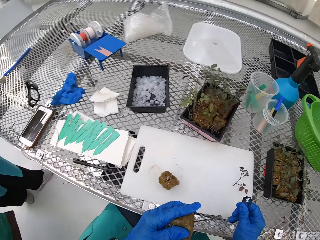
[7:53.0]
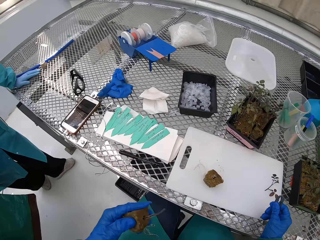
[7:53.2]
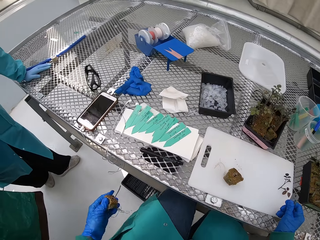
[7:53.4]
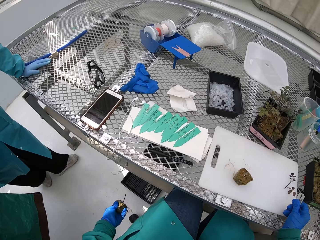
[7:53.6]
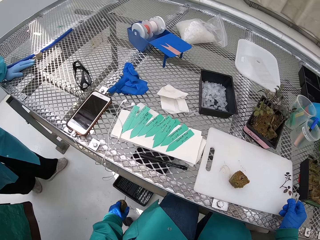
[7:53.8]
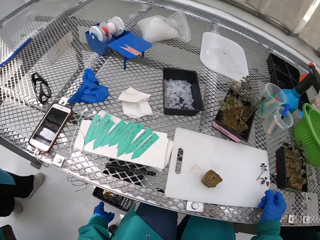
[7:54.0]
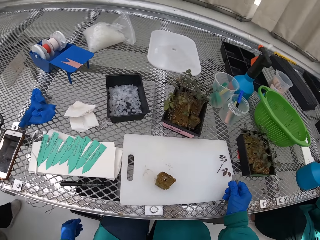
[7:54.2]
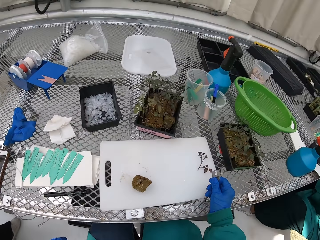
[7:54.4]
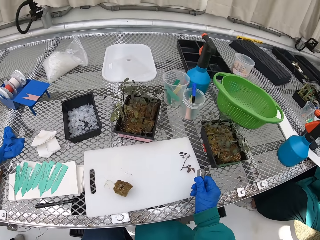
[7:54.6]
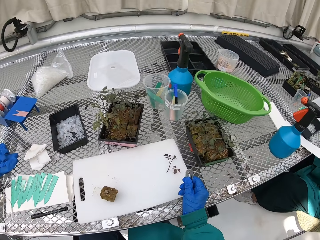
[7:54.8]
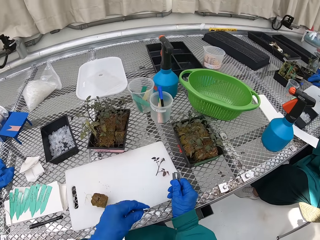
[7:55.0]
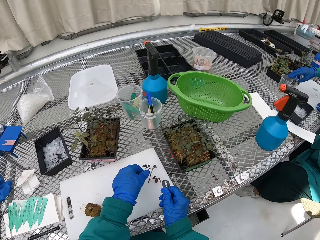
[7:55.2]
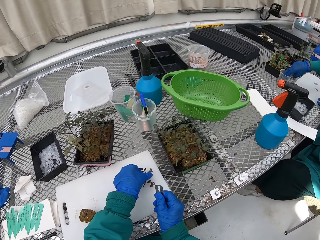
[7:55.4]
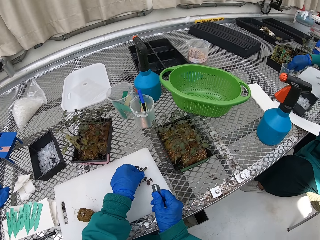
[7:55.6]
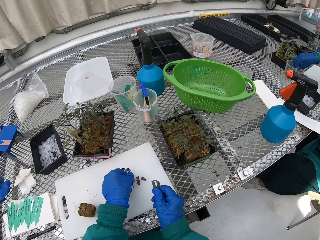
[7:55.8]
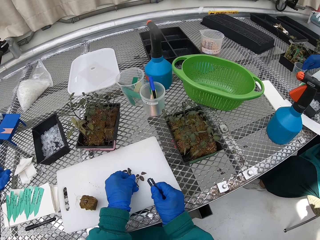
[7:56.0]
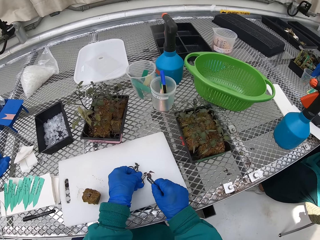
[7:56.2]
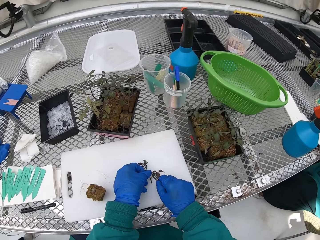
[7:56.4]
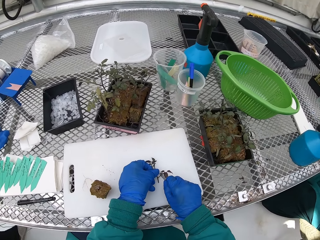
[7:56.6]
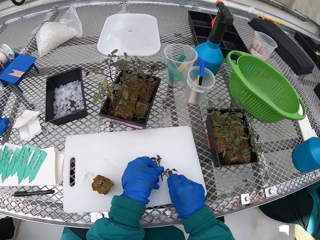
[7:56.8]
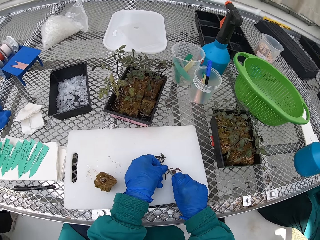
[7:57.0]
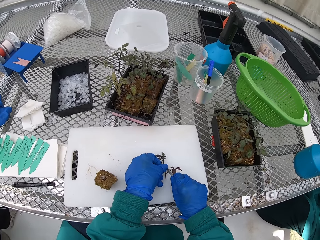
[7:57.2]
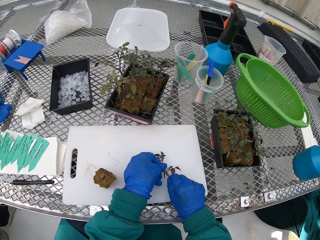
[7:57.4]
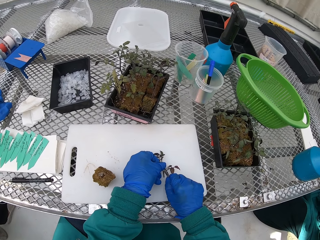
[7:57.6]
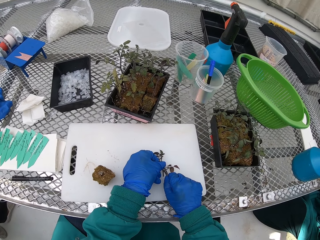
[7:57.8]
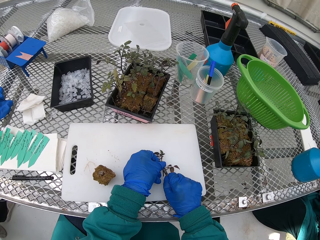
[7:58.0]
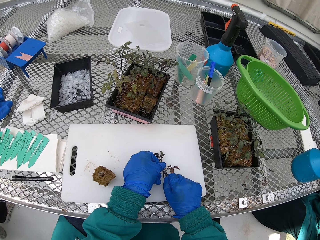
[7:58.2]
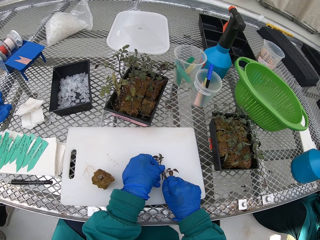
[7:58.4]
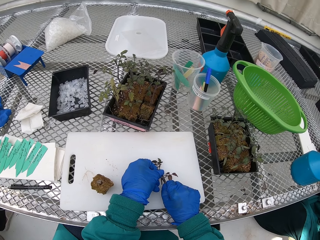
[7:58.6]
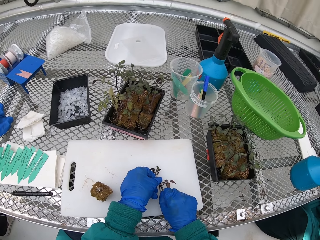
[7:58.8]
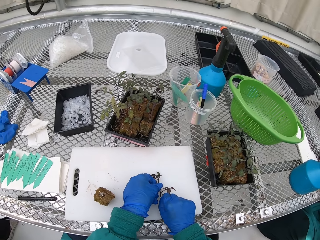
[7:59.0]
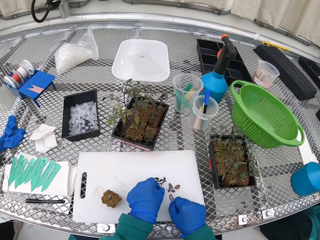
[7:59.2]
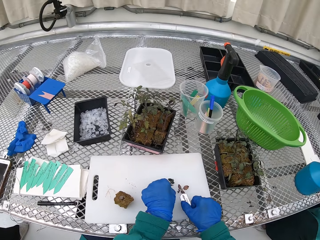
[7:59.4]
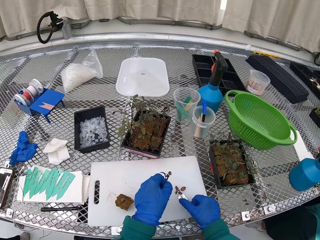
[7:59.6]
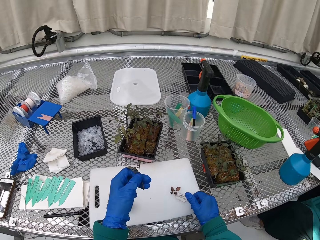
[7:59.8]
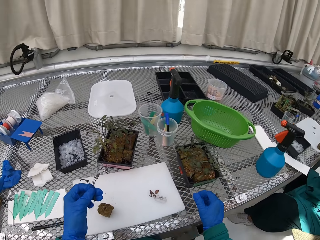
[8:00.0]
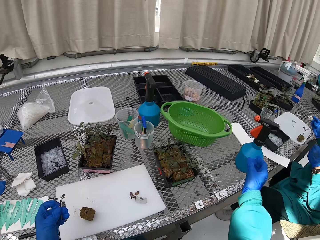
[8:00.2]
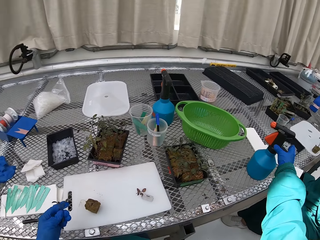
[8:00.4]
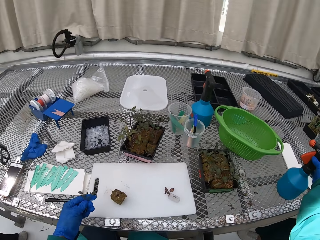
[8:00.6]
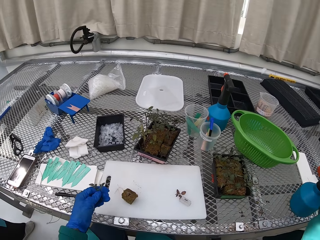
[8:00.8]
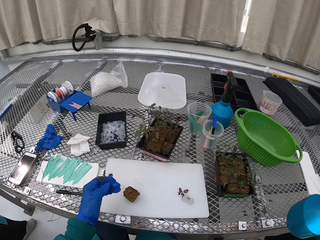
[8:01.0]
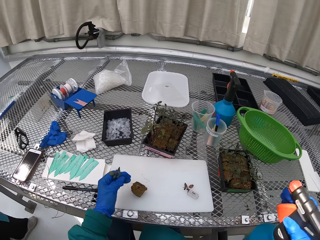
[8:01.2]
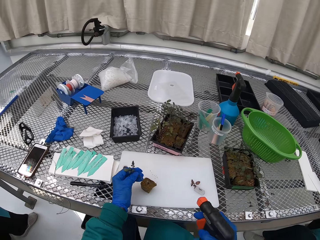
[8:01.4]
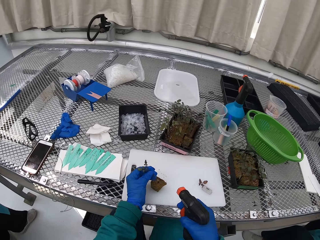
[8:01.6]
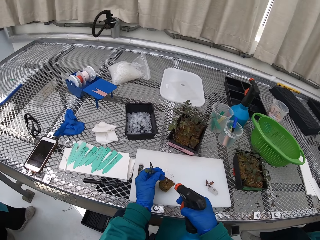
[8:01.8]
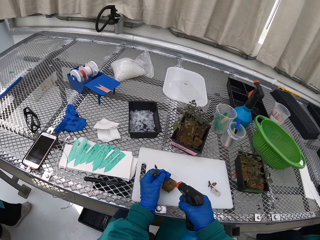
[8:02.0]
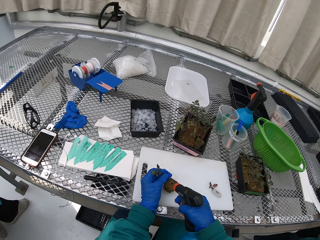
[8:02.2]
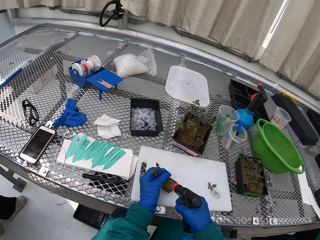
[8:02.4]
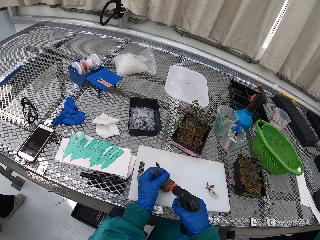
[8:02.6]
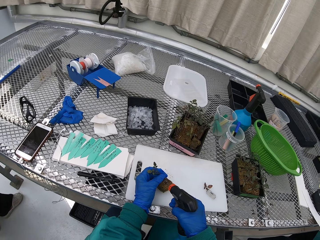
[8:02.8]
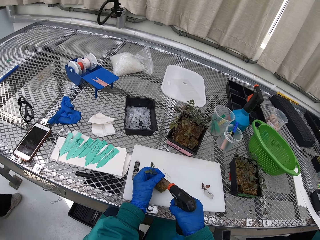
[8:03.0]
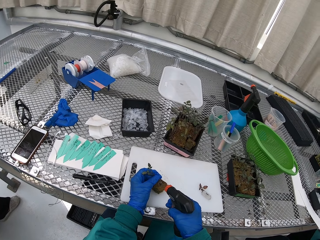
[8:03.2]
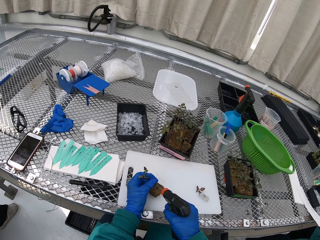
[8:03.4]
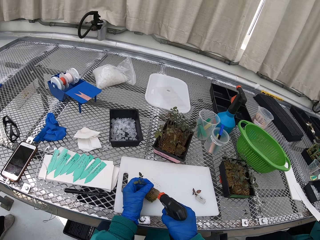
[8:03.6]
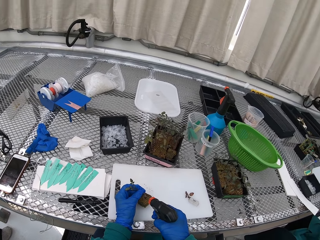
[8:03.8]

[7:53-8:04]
The camera wearer throws the part of the plant away. They throw soil in the container. They cut the plant. They pick up the spraying bottle. They spray the soil and plant.

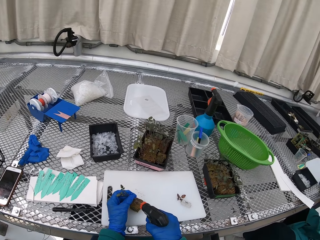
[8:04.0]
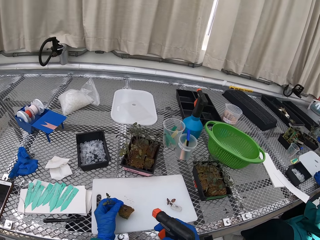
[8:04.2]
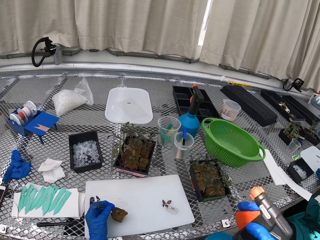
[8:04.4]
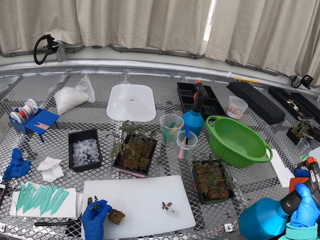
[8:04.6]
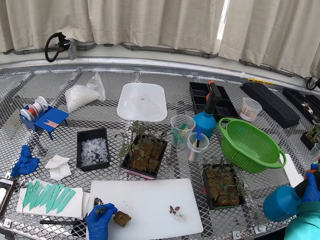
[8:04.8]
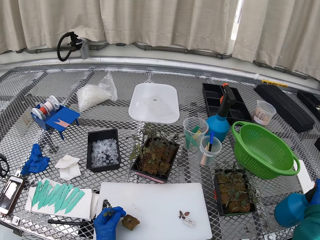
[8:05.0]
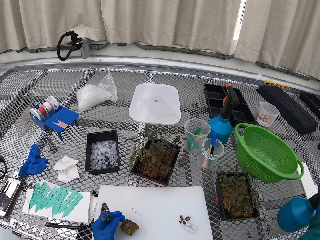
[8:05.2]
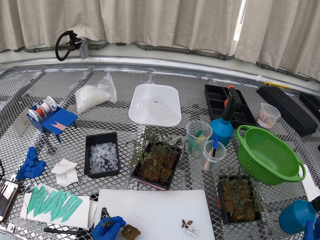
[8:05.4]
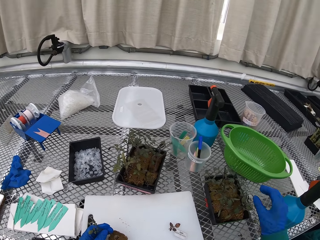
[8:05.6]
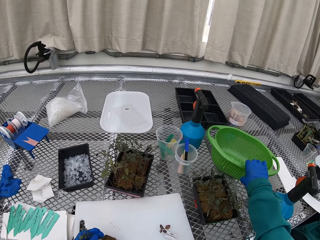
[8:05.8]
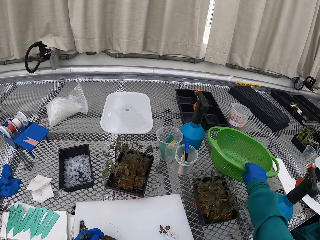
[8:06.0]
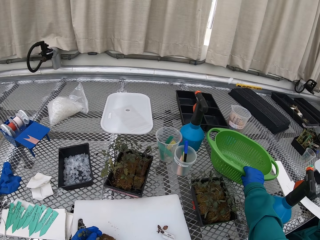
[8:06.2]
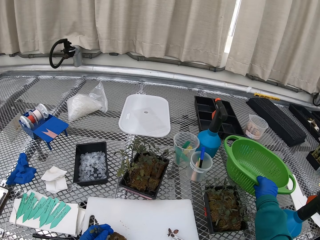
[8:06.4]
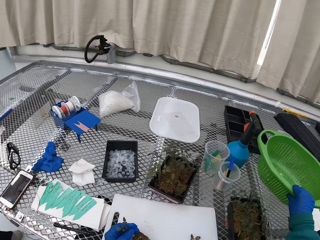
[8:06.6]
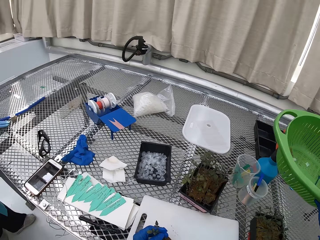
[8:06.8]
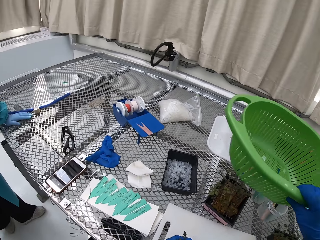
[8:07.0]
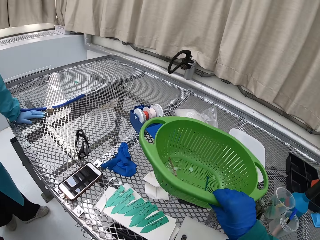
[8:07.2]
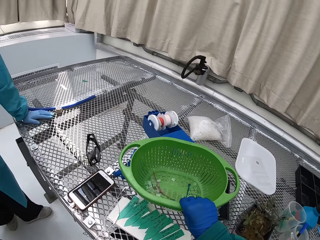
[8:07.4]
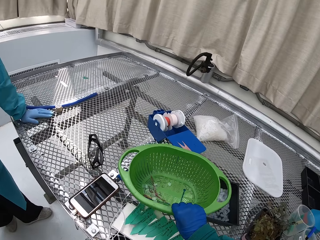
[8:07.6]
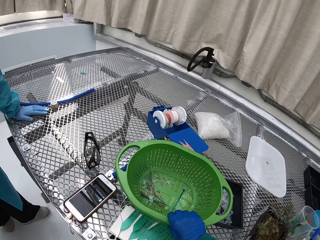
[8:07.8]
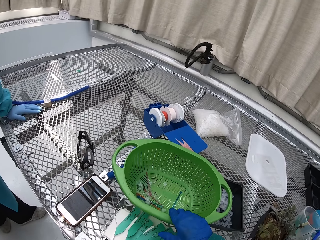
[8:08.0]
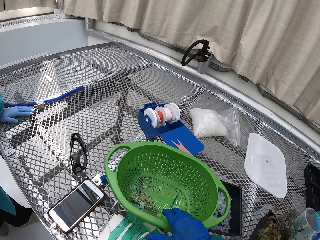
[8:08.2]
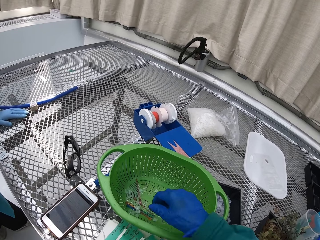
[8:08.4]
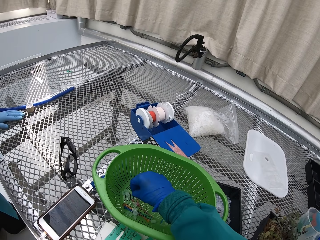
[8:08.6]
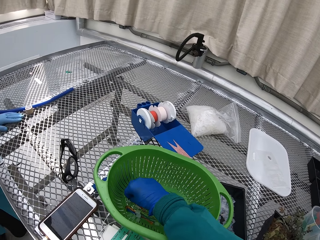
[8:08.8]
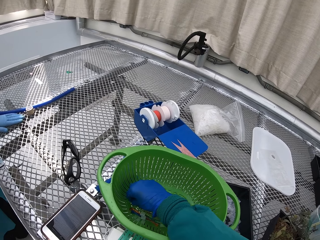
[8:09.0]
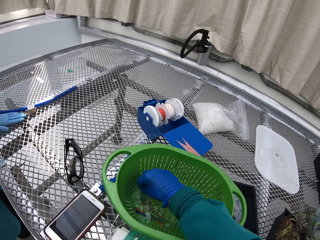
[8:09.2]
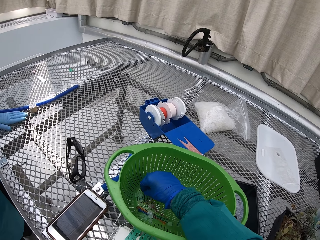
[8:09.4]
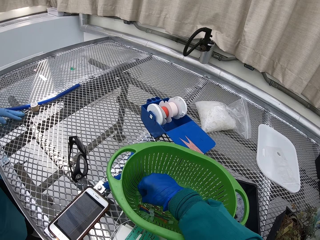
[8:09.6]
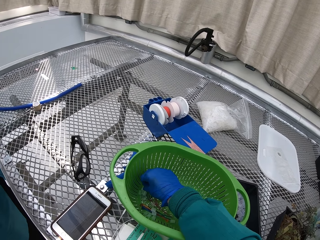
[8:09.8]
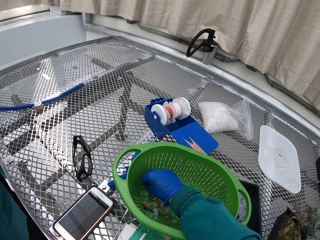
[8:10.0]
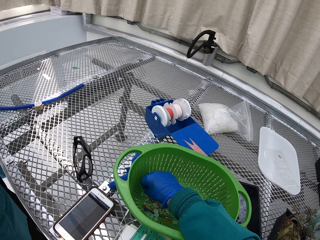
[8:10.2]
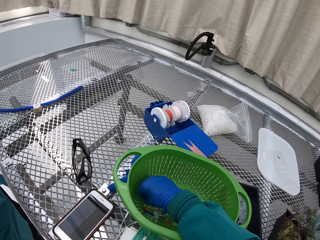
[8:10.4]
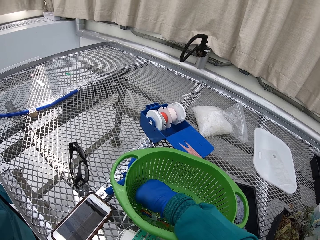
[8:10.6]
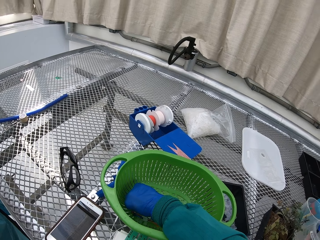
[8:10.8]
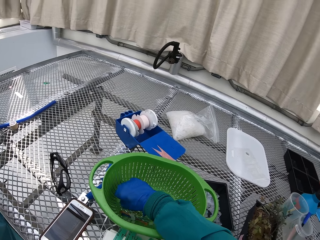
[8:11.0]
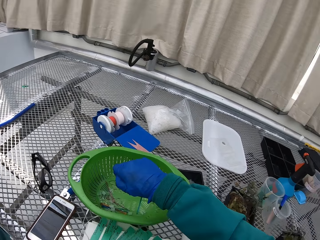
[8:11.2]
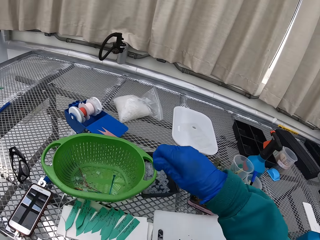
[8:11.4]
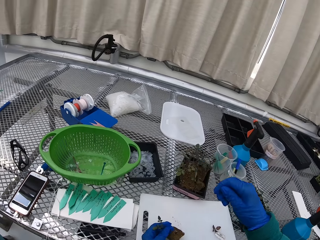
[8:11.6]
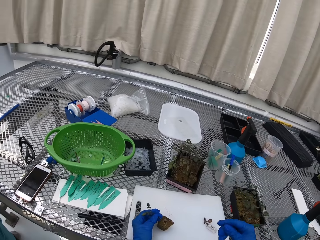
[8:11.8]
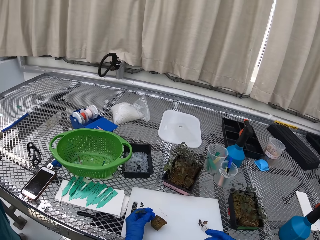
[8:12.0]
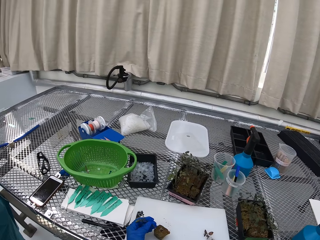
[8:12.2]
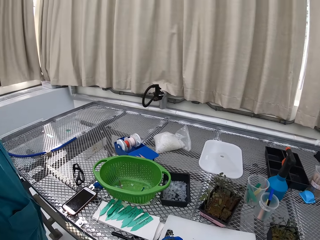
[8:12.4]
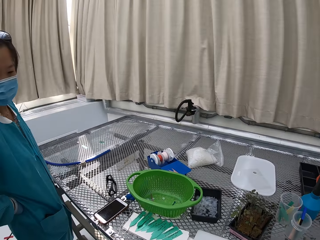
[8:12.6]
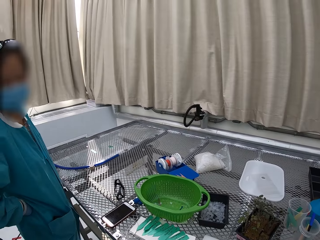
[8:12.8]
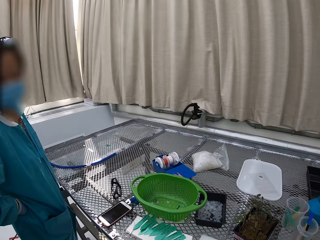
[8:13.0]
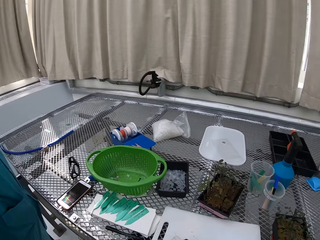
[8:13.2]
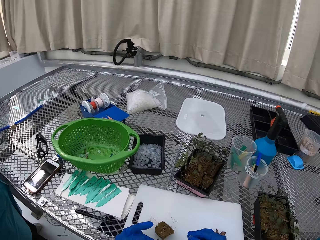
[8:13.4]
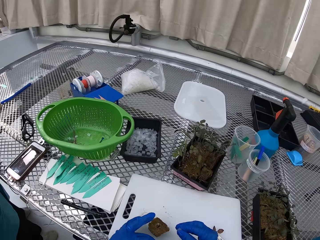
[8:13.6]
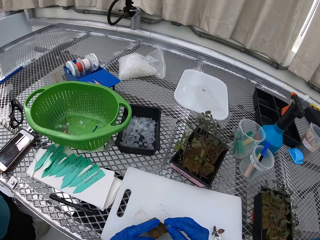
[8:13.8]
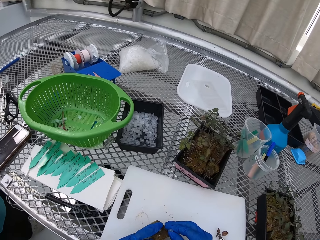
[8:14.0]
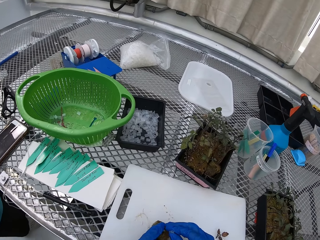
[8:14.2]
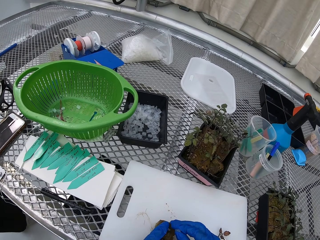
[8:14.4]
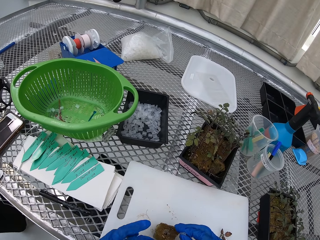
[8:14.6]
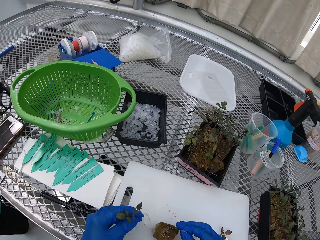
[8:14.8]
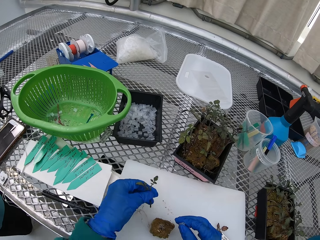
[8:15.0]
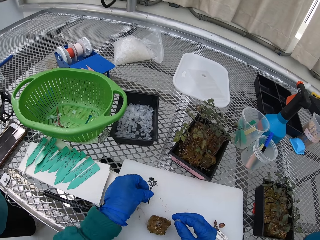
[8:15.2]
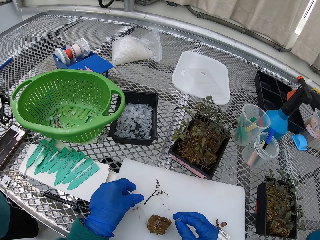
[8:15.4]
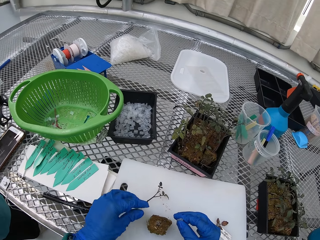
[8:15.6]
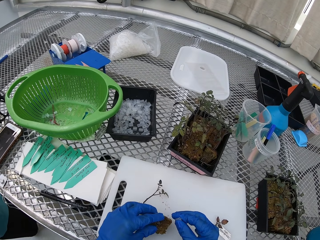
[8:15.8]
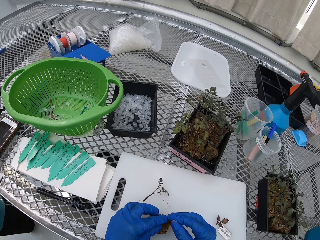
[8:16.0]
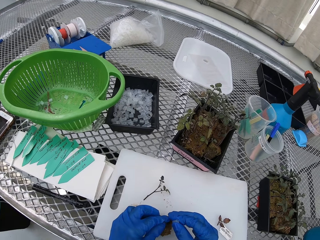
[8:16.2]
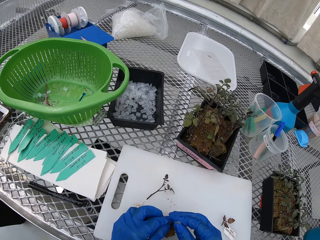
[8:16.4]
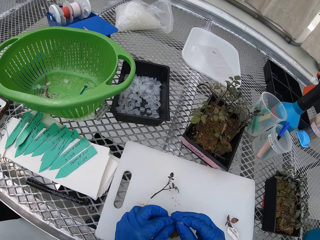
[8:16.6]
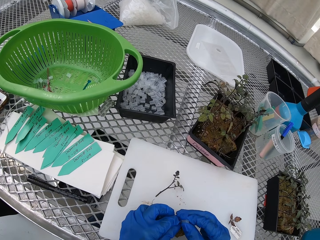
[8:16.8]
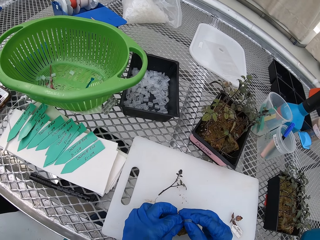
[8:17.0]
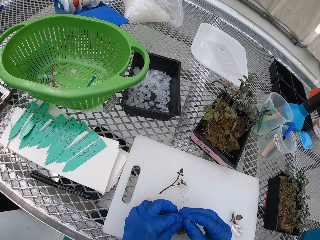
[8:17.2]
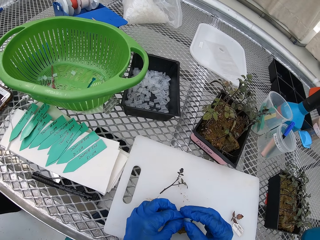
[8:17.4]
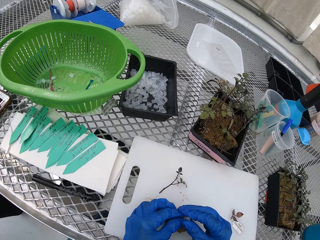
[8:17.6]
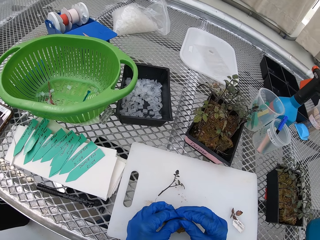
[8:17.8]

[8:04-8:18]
The camera wearer puts down the spraying bottle. They pick up the basin or basket. They put the basin down. They pick up a small pipe or piece of drinking straw. They fix the small pipe on the plant. They put down a plant.
